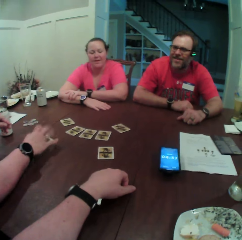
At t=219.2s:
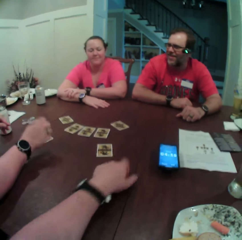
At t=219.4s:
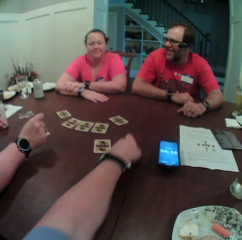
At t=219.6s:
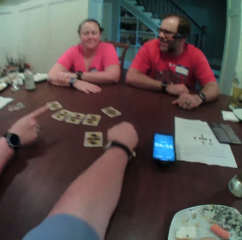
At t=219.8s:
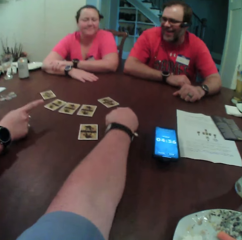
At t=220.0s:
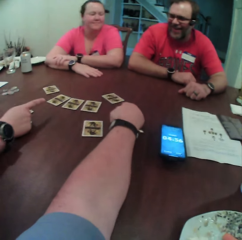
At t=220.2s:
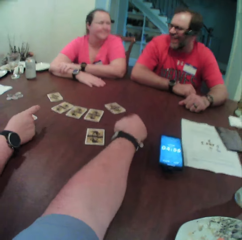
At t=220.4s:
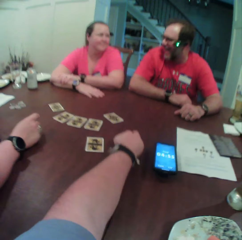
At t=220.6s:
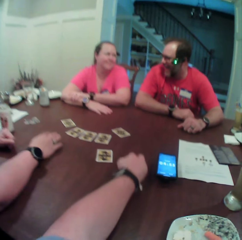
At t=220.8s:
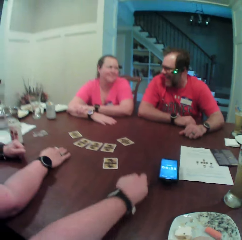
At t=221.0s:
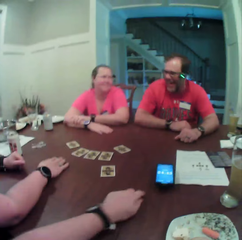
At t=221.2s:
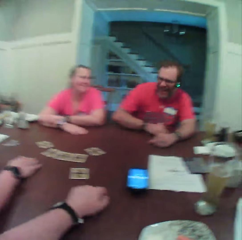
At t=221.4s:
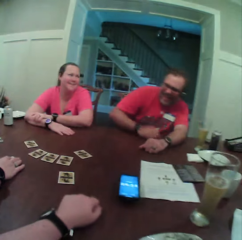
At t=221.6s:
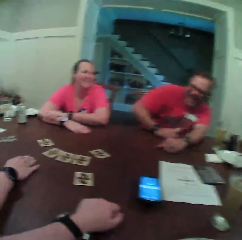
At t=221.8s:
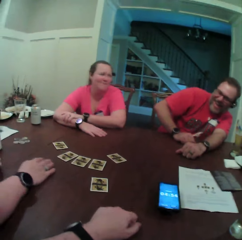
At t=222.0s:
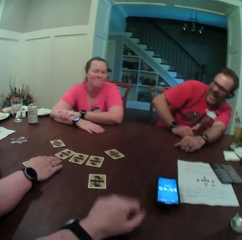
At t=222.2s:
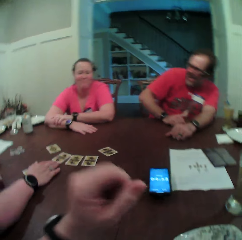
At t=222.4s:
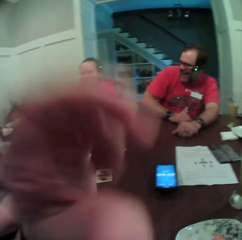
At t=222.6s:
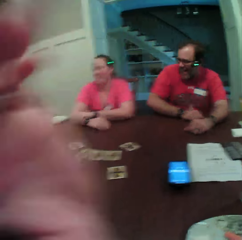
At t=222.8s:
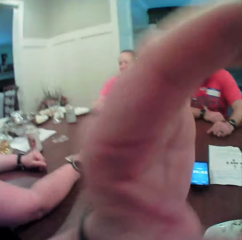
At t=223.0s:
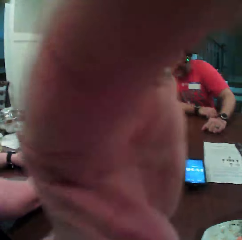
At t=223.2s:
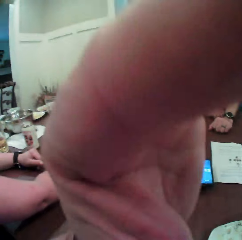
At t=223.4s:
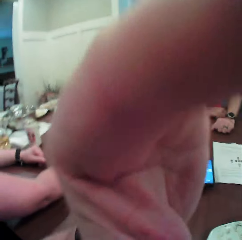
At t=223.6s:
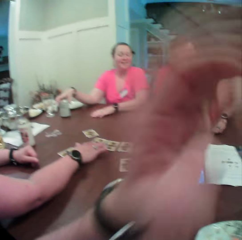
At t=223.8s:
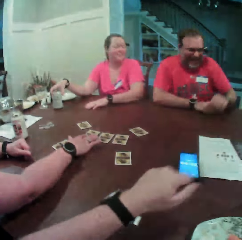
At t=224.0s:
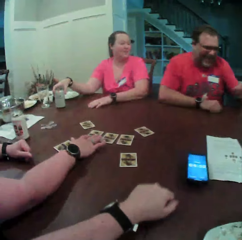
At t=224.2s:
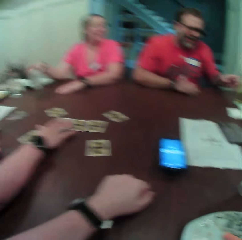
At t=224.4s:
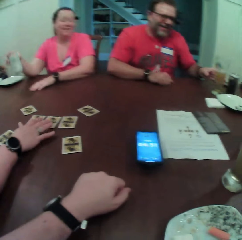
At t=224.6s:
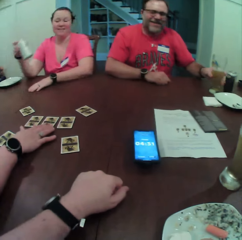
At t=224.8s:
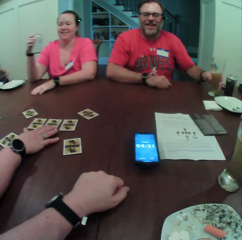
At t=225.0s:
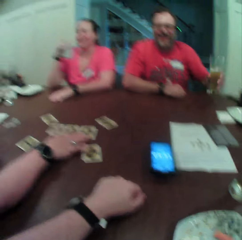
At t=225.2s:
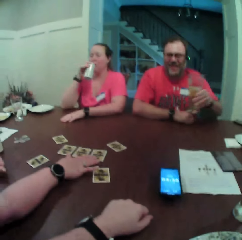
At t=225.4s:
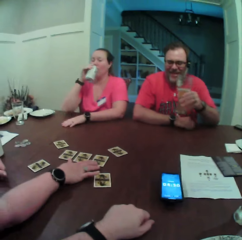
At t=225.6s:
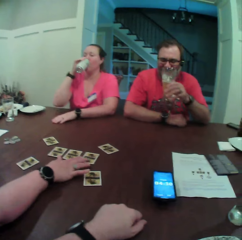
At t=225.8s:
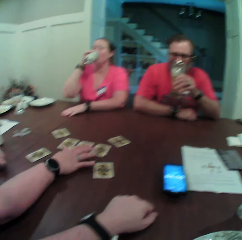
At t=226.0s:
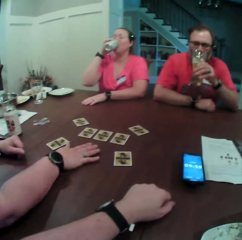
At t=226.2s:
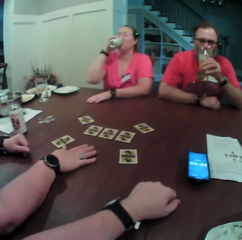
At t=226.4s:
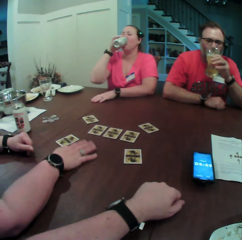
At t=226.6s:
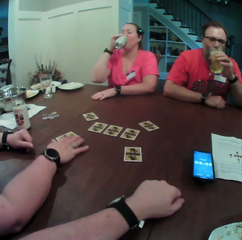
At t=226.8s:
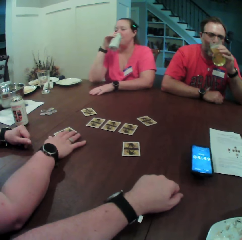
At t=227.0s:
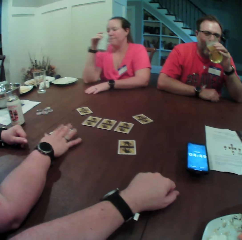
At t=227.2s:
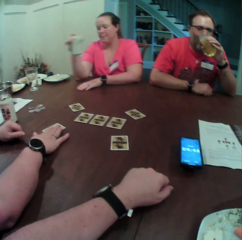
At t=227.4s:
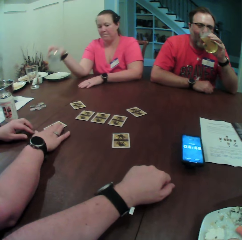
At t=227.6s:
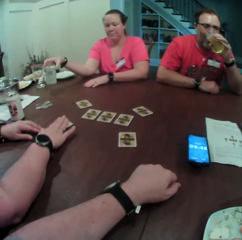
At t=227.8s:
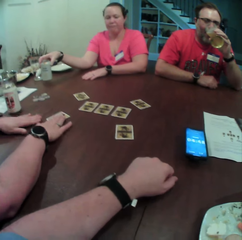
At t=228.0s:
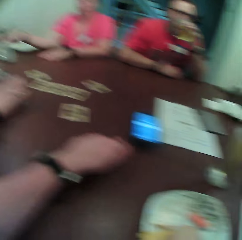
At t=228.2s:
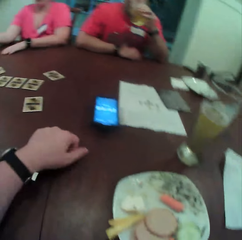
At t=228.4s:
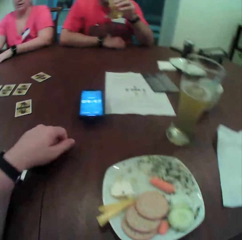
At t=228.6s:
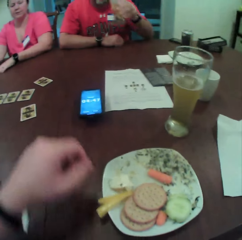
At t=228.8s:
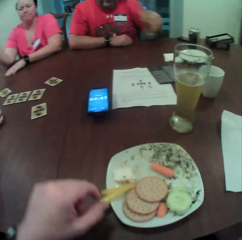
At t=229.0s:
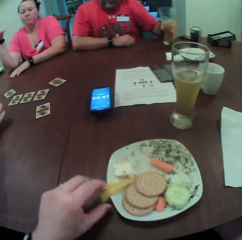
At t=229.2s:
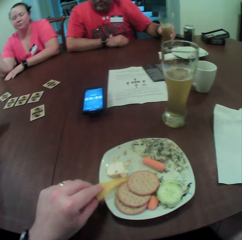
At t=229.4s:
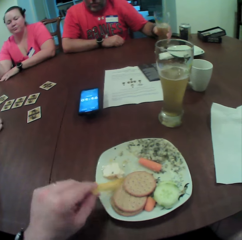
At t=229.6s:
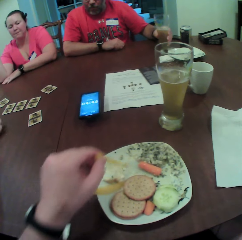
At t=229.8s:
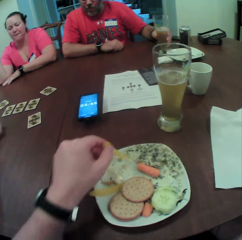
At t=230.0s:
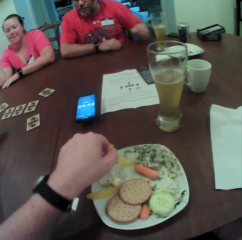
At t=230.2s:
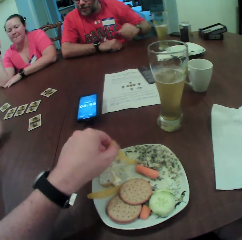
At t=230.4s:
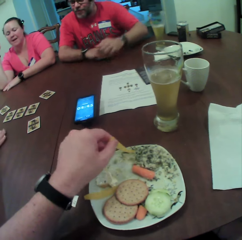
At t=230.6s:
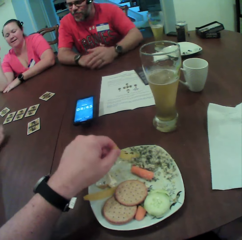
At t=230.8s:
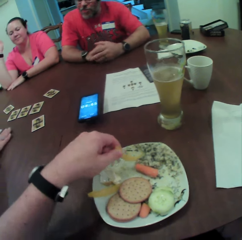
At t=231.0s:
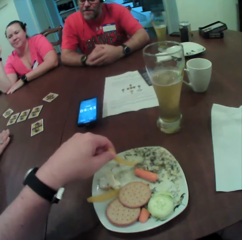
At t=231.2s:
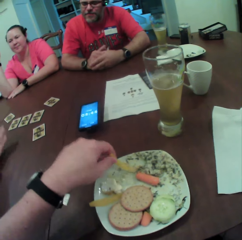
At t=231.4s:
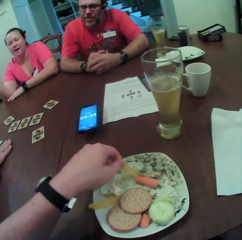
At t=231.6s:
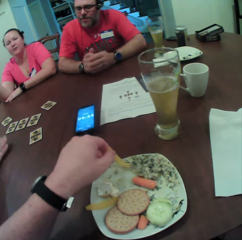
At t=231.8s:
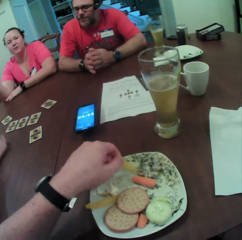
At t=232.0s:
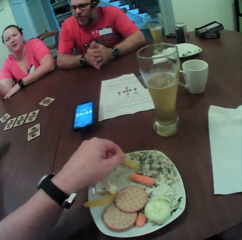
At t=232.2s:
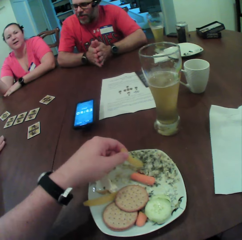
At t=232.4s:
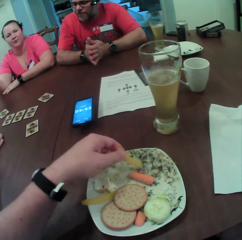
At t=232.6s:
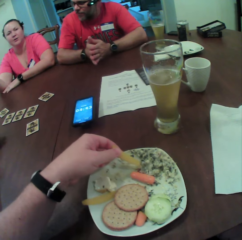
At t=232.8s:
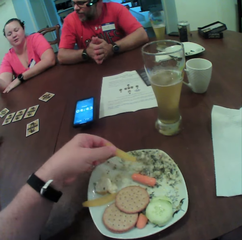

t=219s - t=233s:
The camera wearer lifts the left hand. He adjusts the glasses on his face with his left hand. A woman picks up the can of juice on the table with her right hand. A man picks up a cup of juice on the table with his left hand. The woman drinks from the can of juice. The man drinks from the cup of juice or drinks juice from the cup in his hand. Another woman touches the card on the table with her right hand. The first woman drops the can of juice on the table with her right hand. The camera wearer touches the chips inside the plate with his left hand. He picks food from the plate. The man drops the cup of juice on the table with his left hand. The camera wearer stirs the chips with ketchup in the plate with his left hand.

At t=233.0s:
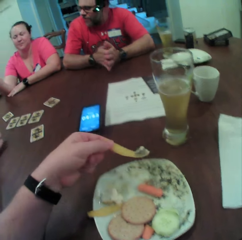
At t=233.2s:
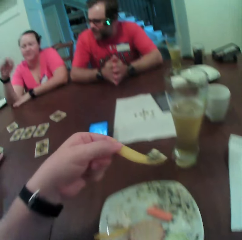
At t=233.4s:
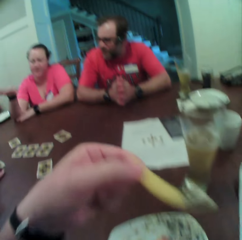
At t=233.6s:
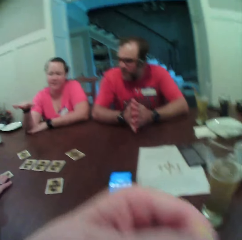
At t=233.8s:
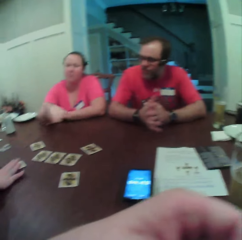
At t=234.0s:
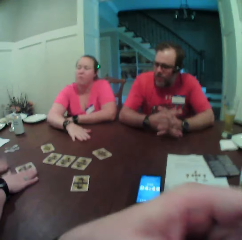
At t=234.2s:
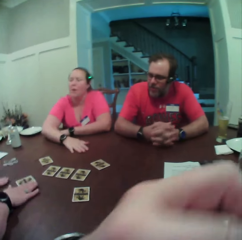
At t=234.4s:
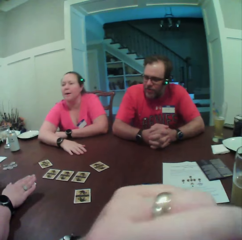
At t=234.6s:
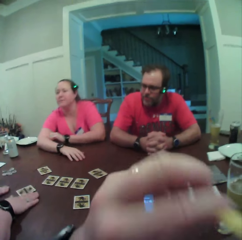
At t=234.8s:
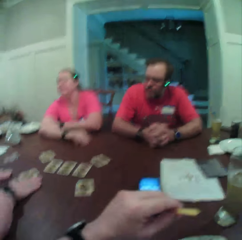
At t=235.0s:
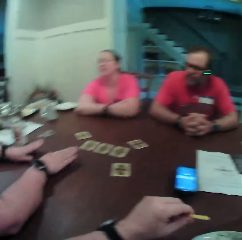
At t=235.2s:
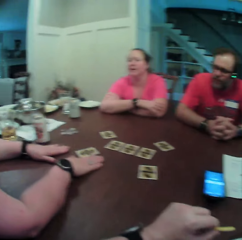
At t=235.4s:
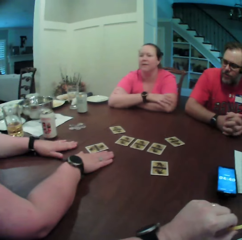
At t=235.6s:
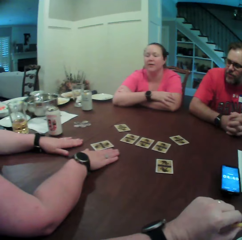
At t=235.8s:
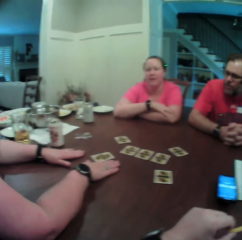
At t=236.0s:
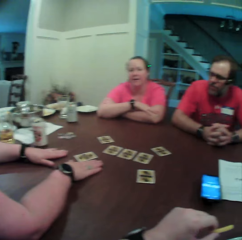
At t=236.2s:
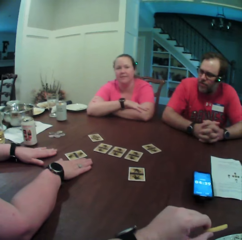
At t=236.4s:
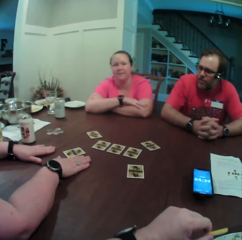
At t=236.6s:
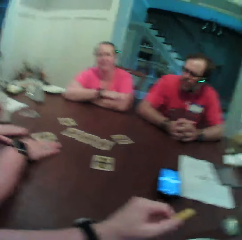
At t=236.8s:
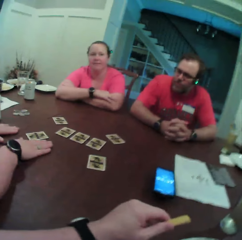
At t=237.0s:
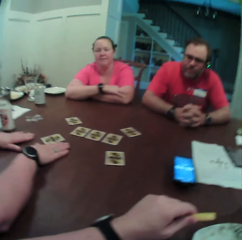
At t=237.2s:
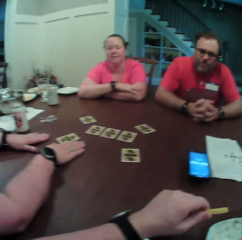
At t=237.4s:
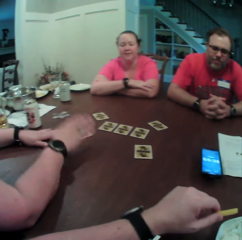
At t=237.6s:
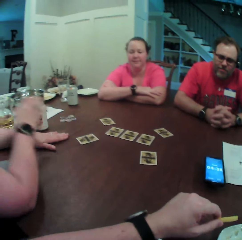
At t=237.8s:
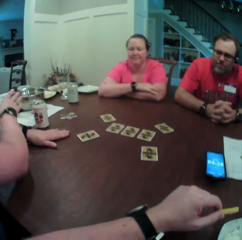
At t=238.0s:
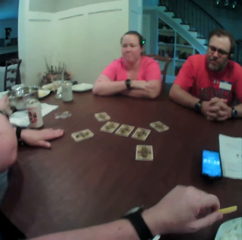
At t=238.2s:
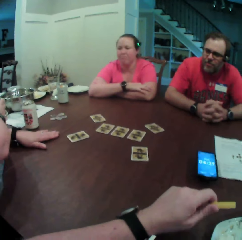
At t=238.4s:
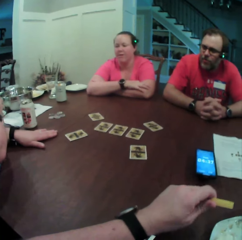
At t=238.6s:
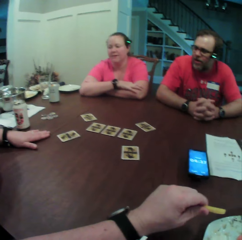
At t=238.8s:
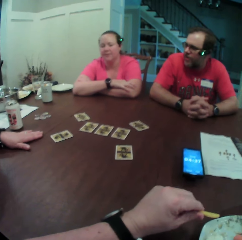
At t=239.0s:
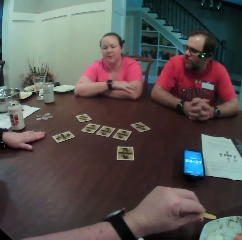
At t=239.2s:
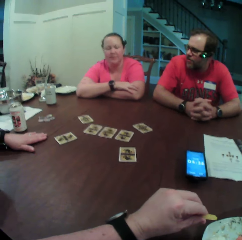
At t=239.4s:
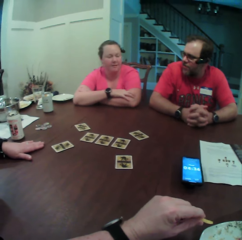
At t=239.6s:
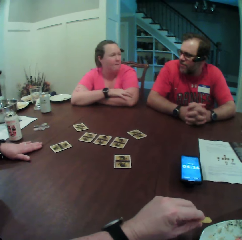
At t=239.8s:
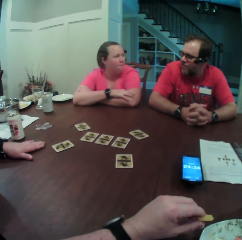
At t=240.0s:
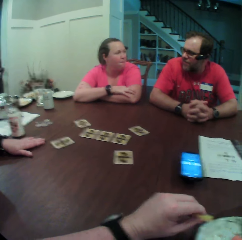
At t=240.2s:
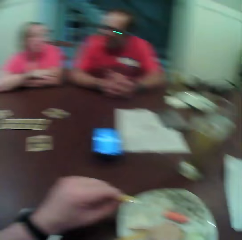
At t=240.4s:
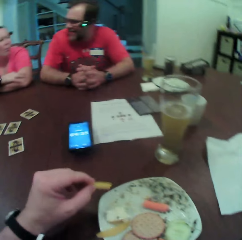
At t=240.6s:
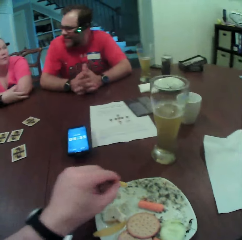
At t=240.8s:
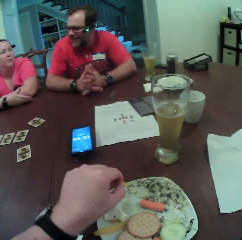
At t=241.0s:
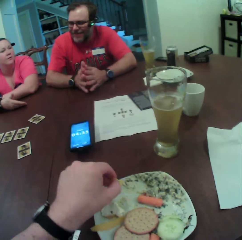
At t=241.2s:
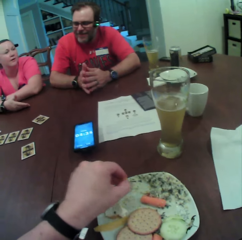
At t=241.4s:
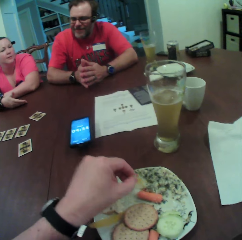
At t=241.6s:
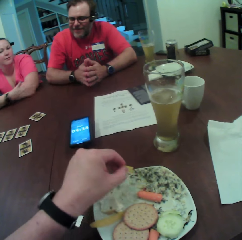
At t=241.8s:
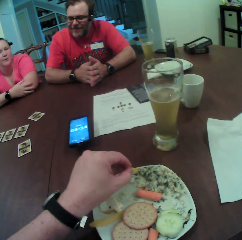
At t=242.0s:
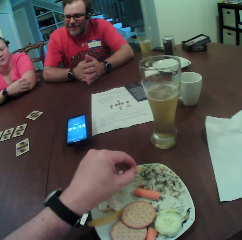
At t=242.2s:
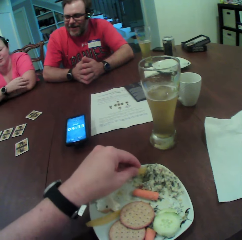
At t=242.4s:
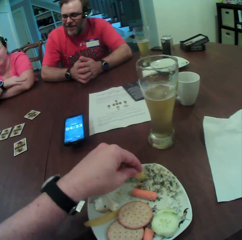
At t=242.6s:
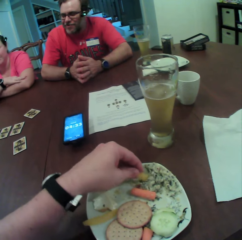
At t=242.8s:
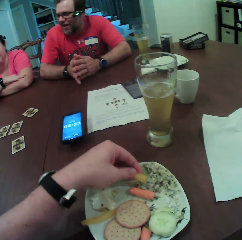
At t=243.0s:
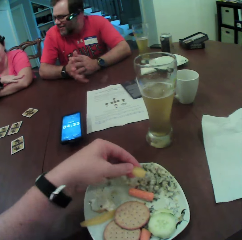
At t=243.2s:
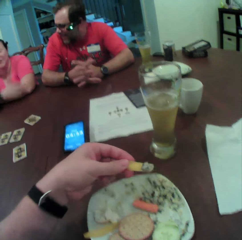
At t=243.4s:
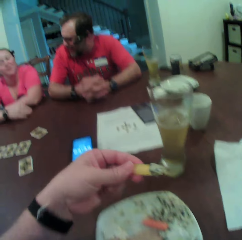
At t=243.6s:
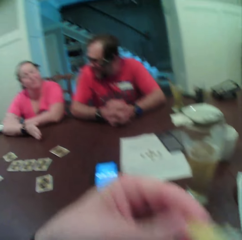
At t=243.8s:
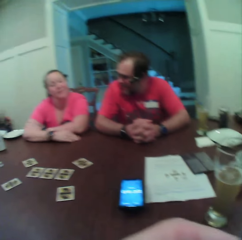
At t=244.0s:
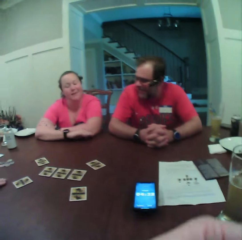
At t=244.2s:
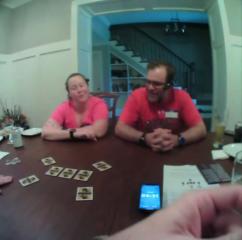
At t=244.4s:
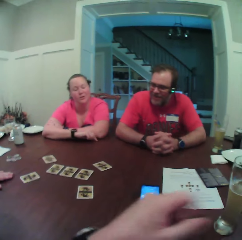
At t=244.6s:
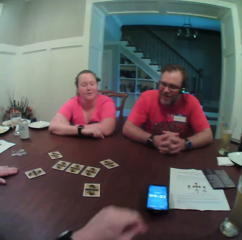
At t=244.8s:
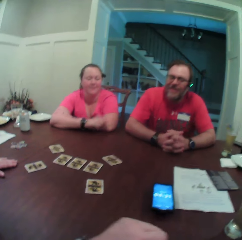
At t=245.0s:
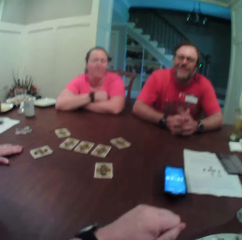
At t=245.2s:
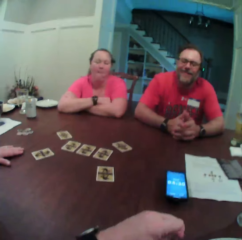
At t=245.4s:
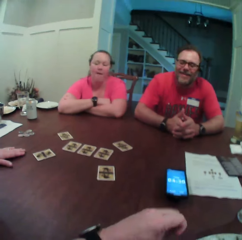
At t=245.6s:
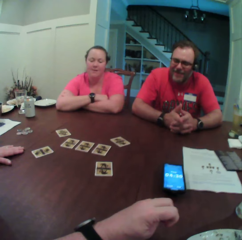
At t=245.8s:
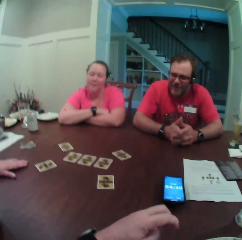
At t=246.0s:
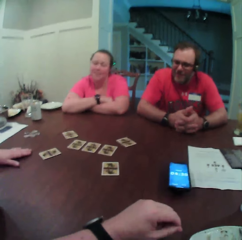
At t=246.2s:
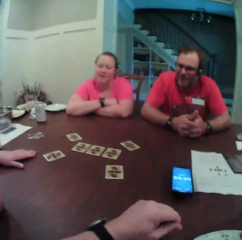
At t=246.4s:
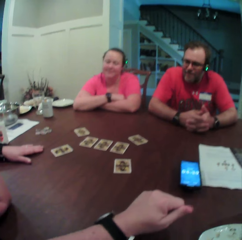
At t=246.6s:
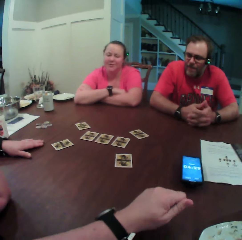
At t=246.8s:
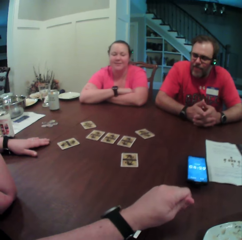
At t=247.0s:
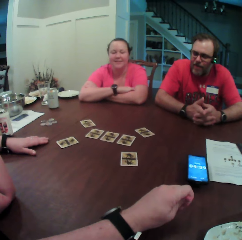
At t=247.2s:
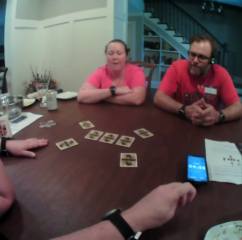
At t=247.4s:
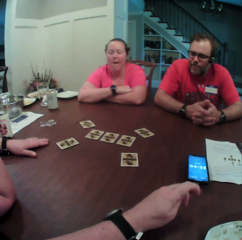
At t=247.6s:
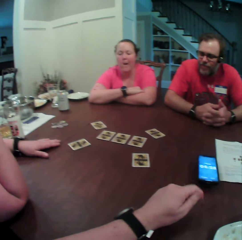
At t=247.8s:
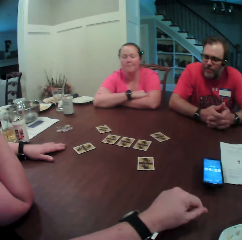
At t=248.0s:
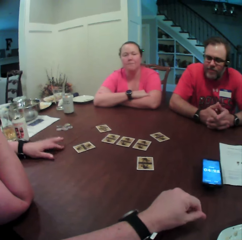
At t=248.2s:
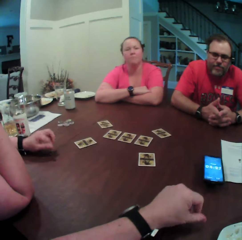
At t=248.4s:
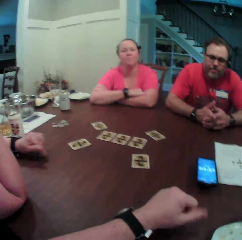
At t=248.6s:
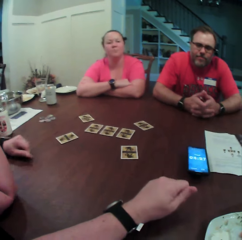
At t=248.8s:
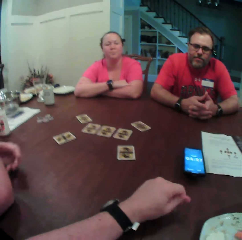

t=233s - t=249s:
The camera wearer raises the chips with the ketchup towards his mouth with his left hand. He holds the chip in his left hand. A woman picks up a cup of juice on the table with her right hand. The camera wearer stirs the chips with the ketchup in the plate with his left hand. He eats food. He moves the chip towards his face.
